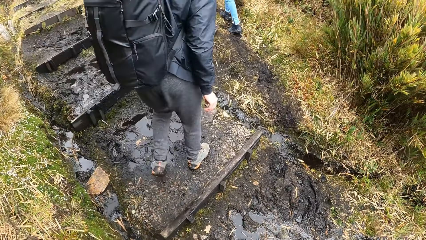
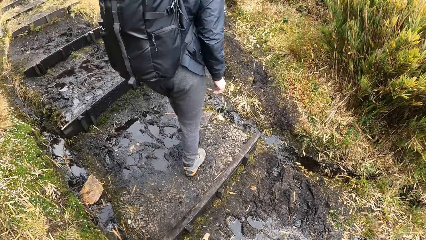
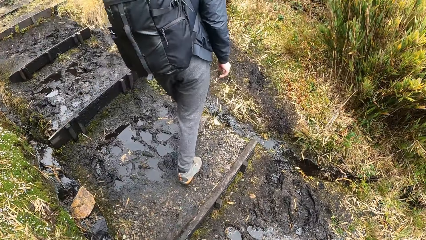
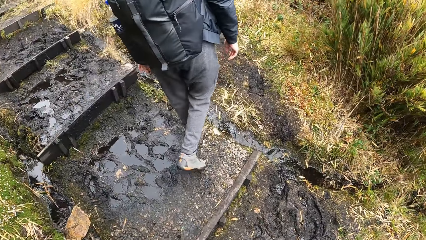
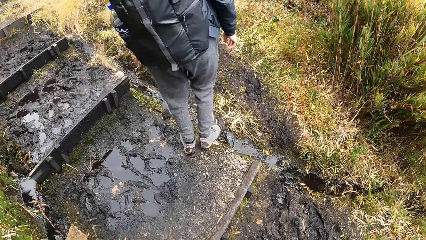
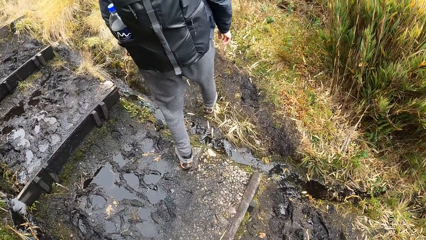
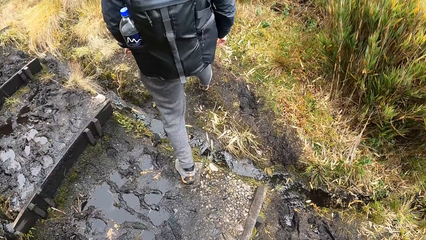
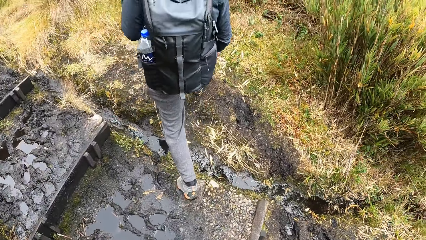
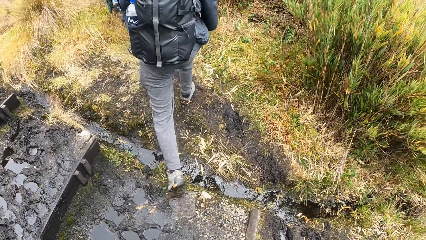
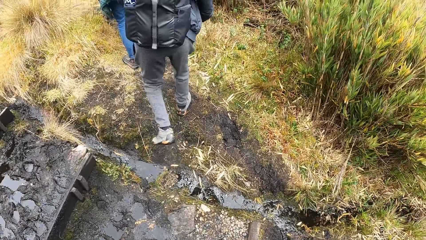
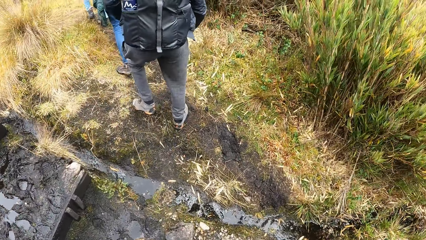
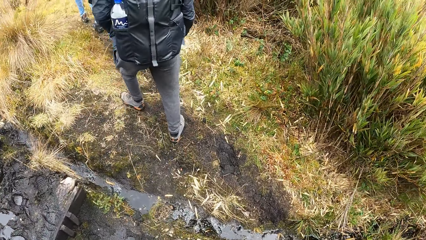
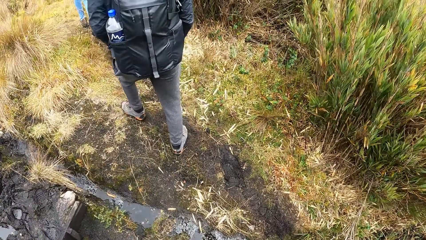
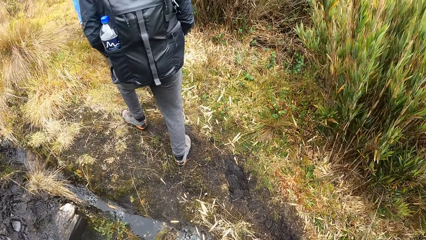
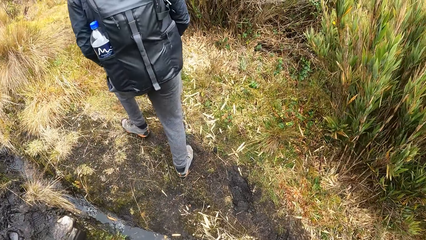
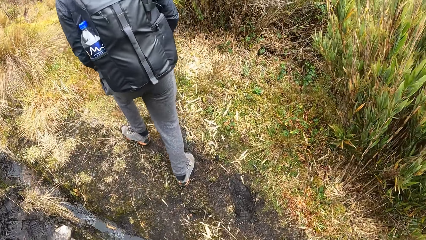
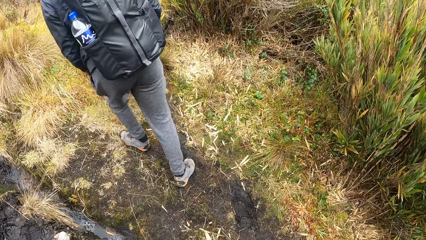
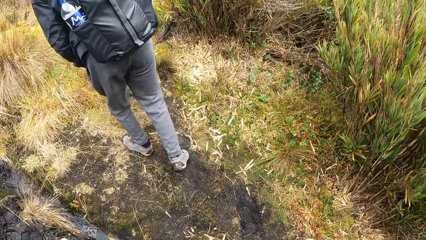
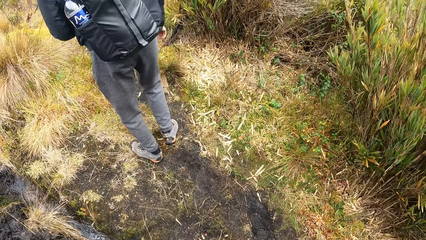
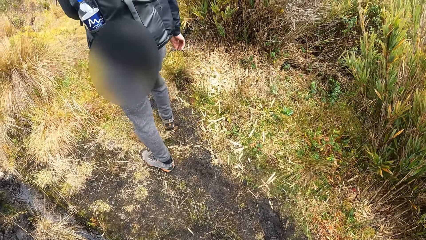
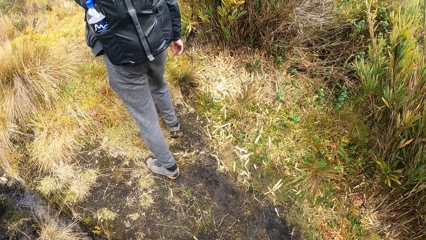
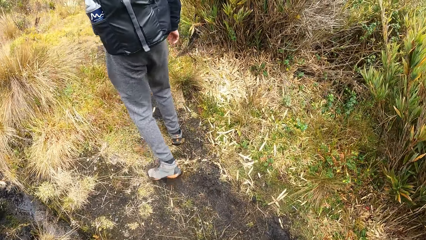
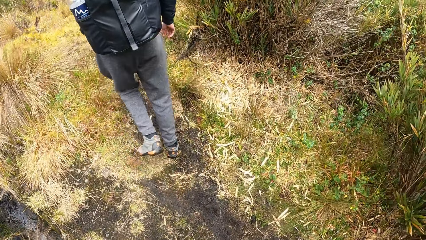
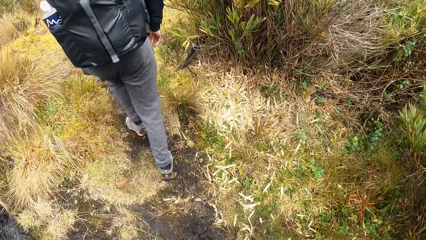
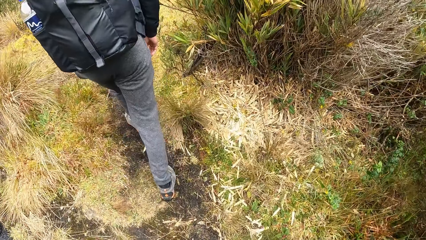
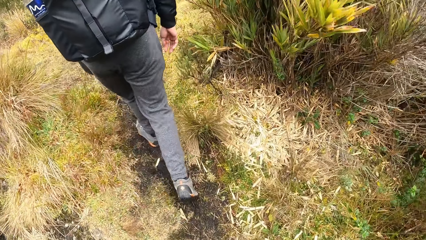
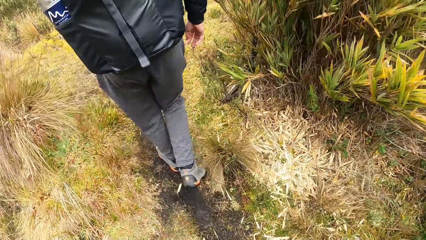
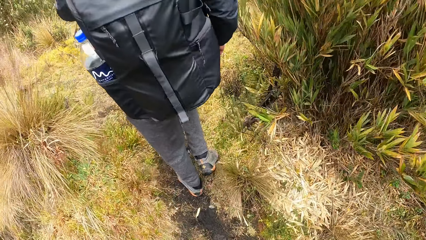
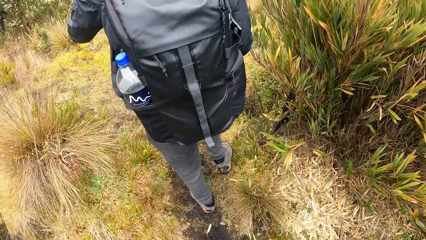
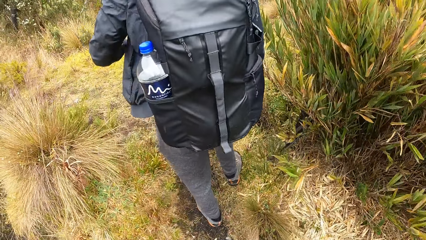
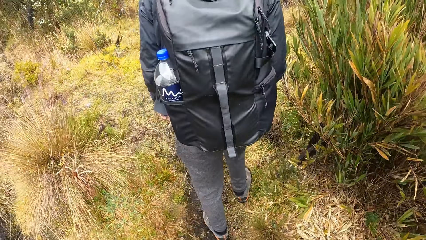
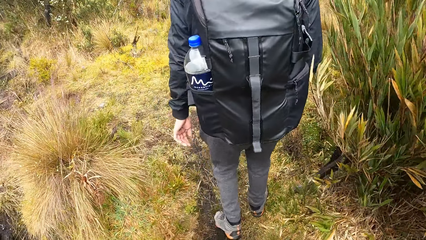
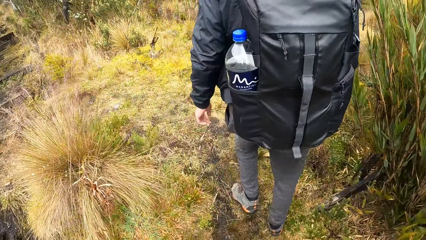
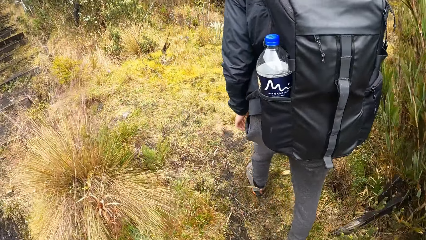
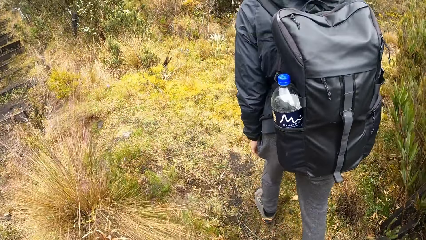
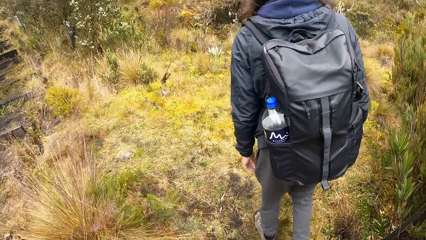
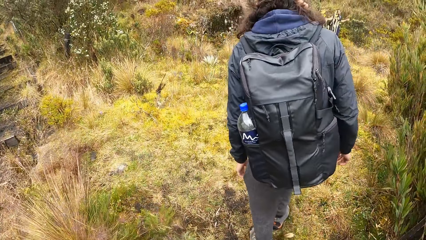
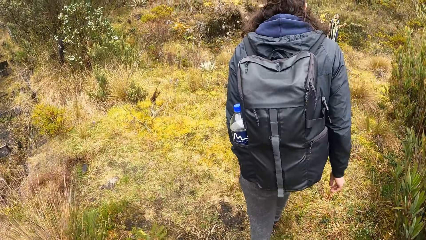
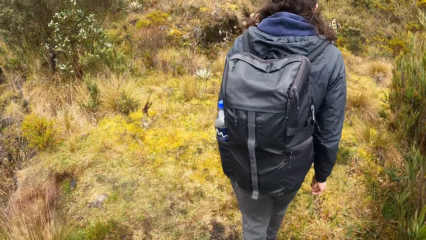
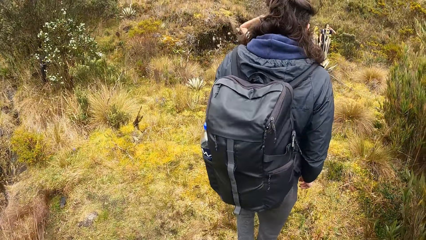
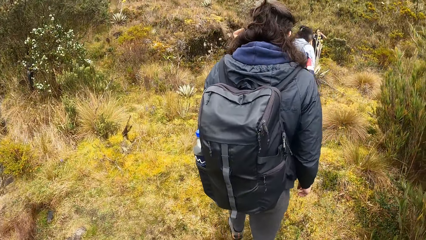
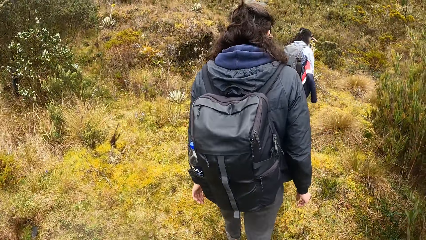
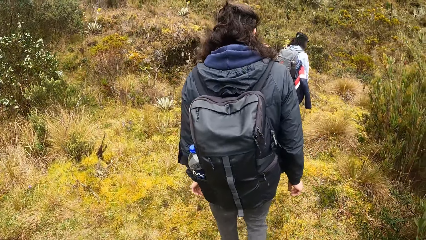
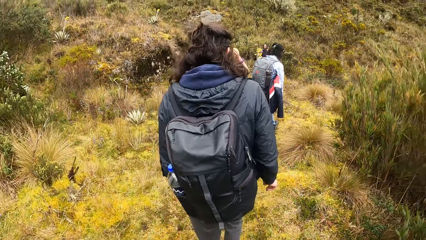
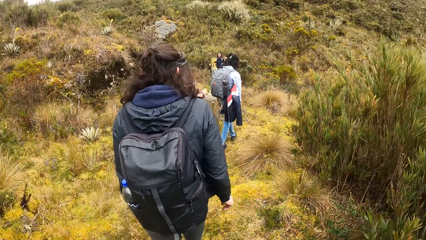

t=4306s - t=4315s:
The woman walks up the hill. The camera wearer walks up the hill.

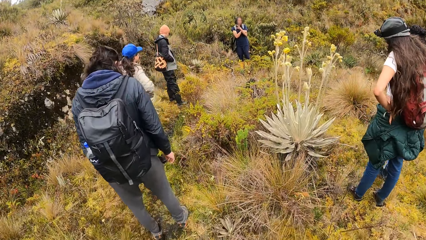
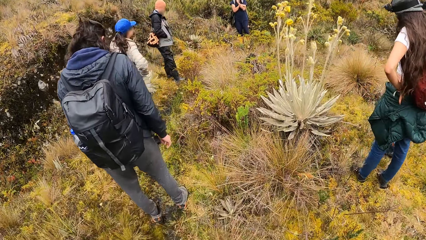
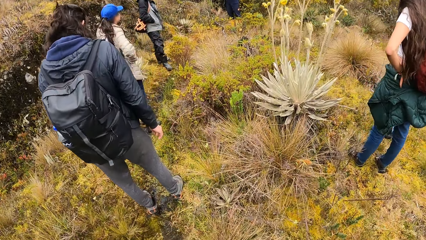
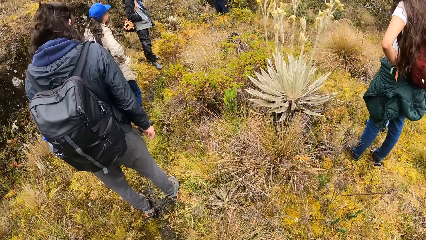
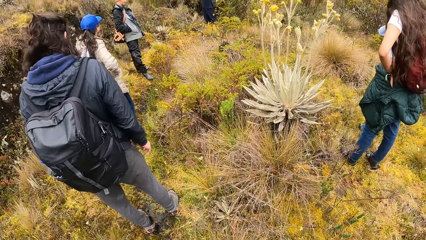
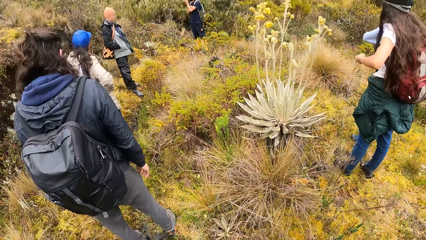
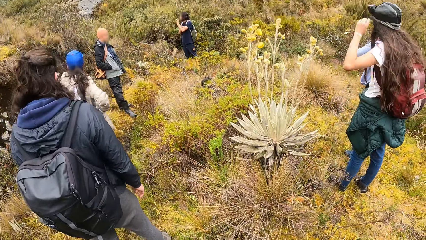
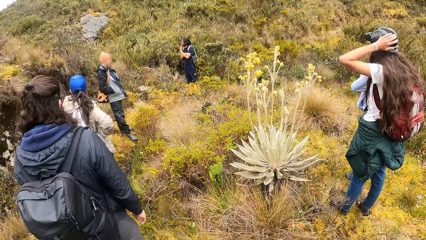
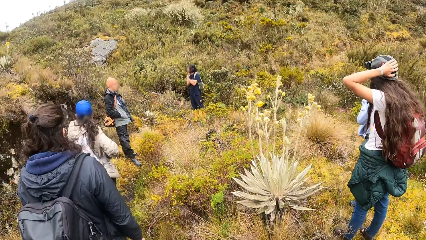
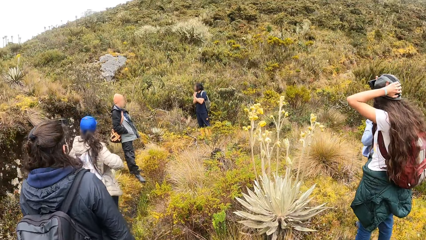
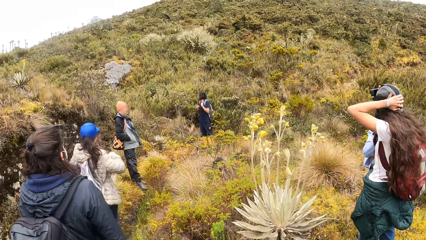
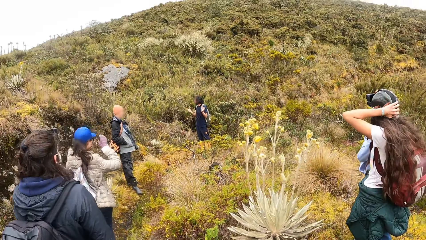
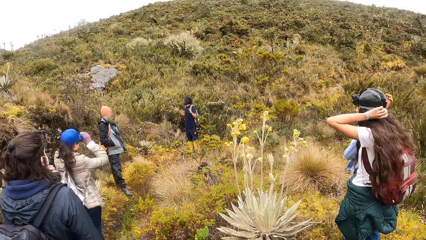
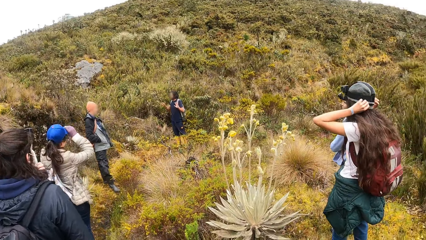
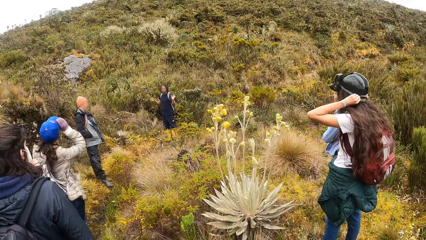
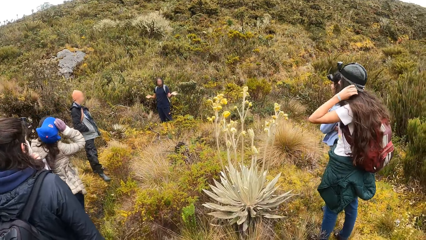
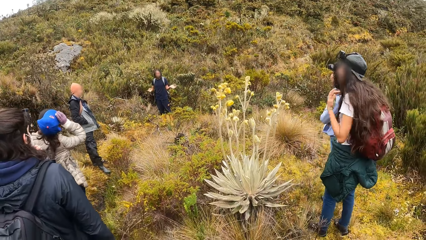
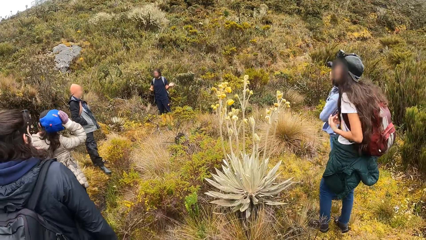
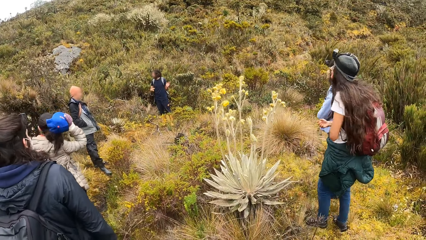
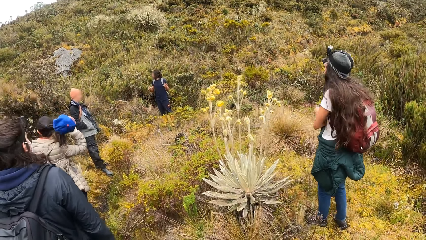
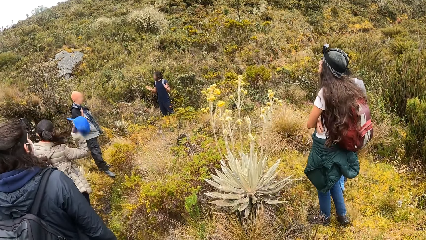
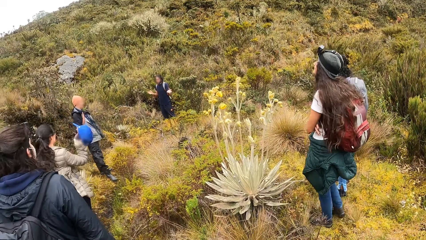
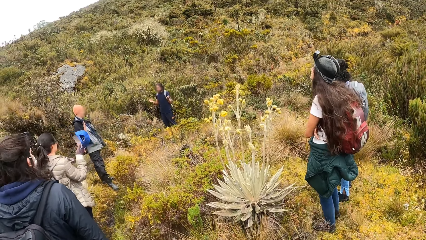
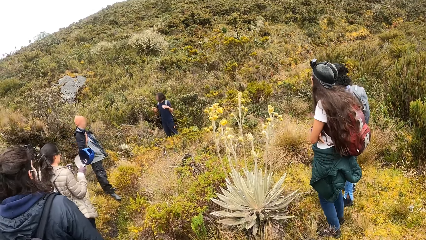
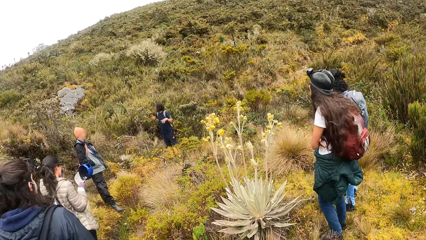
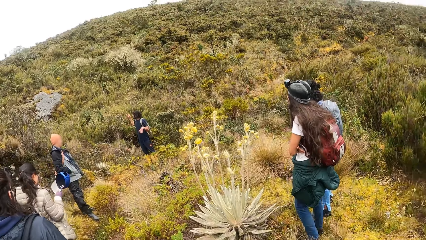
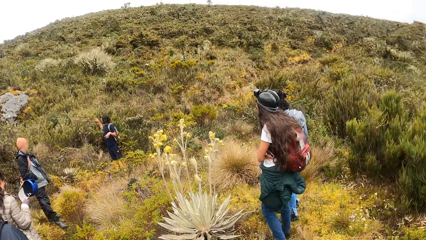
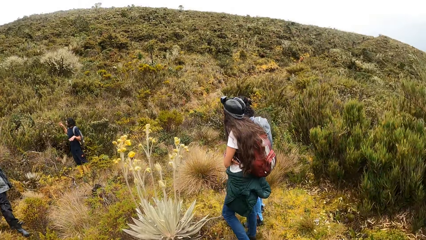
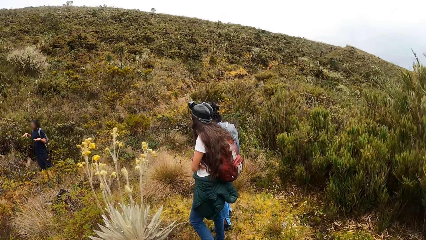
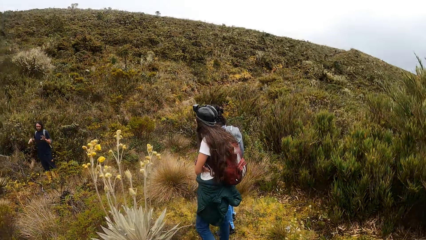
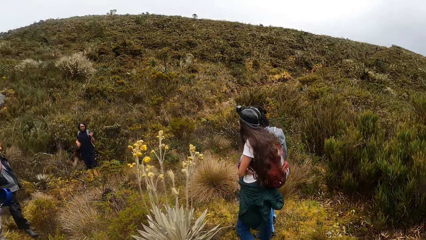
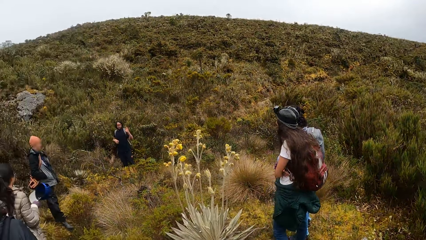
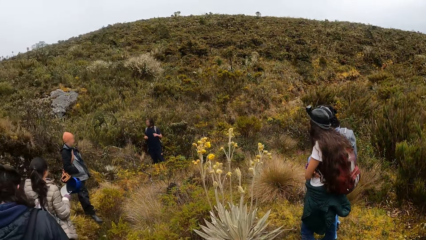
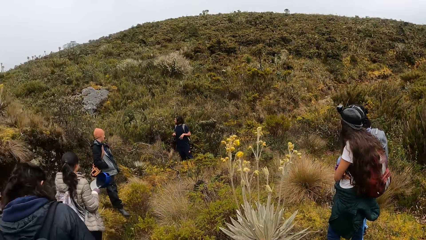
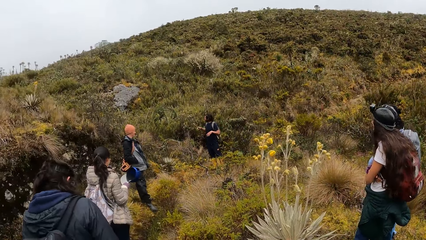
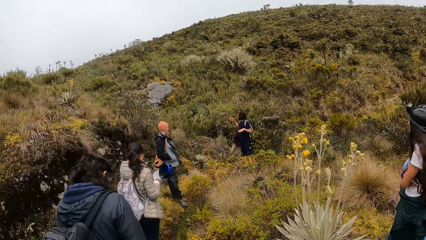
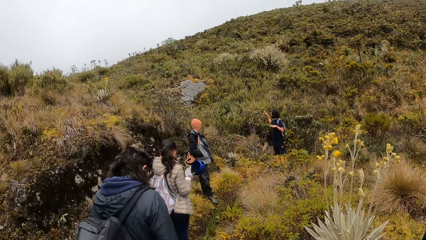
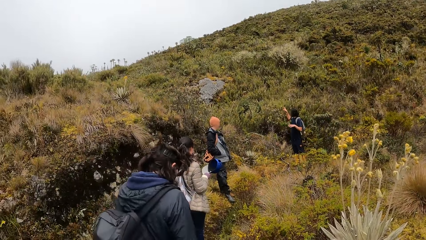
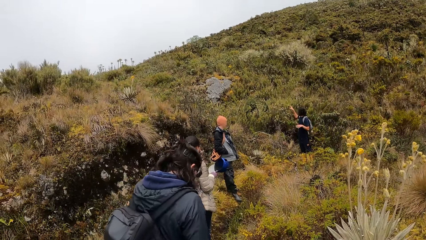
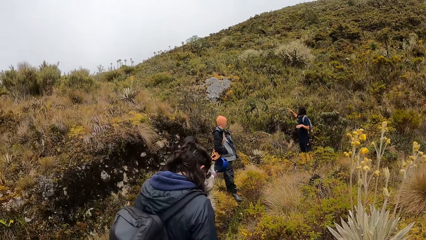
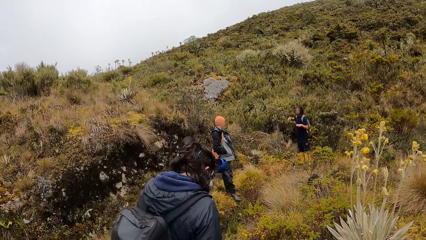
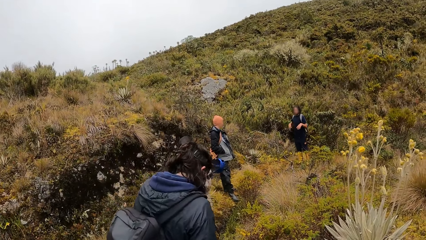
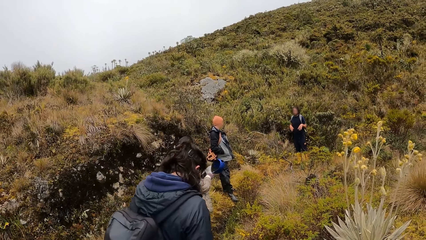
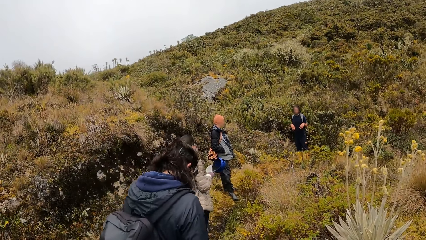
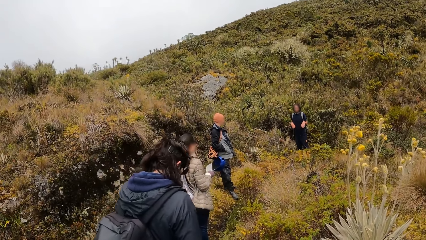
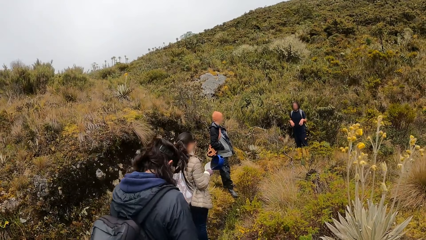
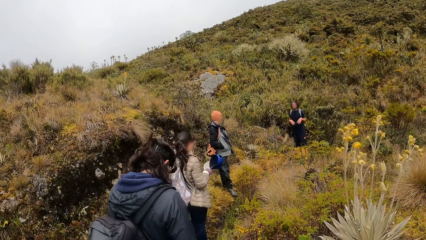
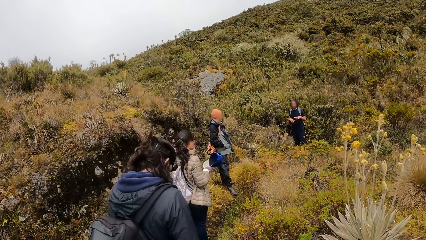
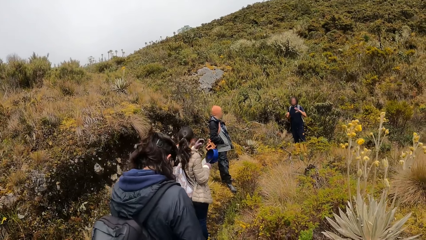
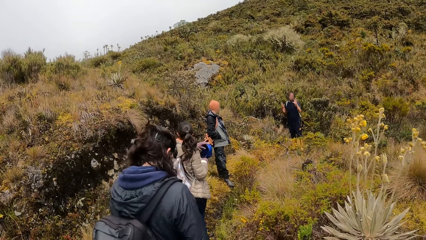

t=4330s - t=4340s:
A woman touches her hair with both hands. Another woman removes a face cap from her head with her right hand.
